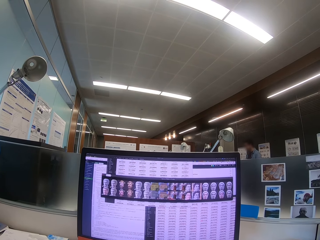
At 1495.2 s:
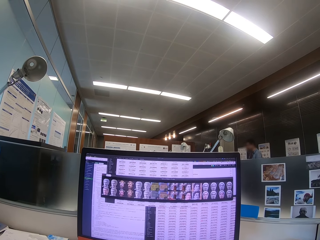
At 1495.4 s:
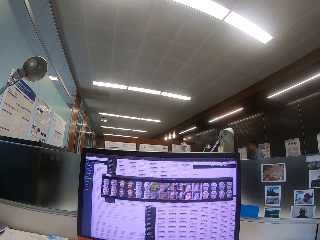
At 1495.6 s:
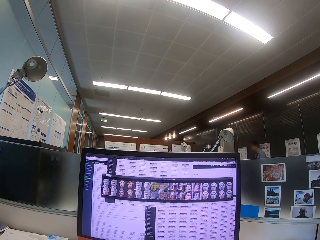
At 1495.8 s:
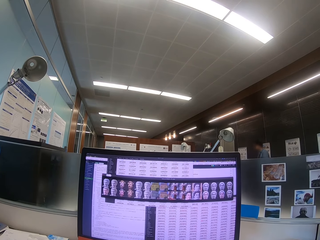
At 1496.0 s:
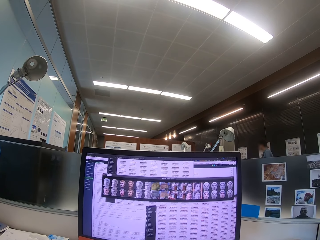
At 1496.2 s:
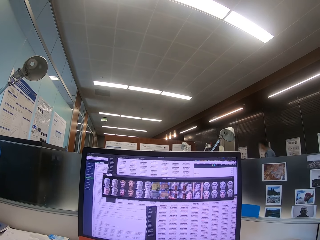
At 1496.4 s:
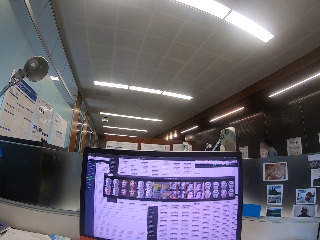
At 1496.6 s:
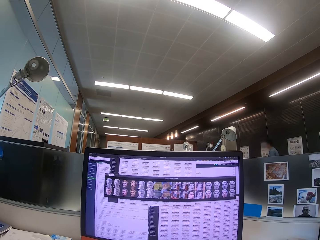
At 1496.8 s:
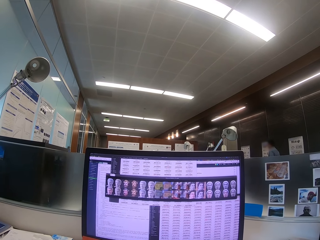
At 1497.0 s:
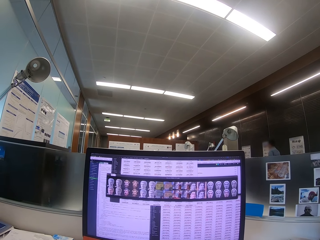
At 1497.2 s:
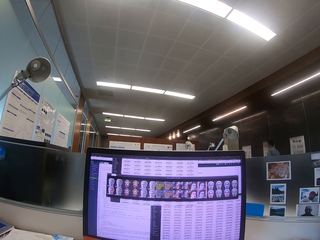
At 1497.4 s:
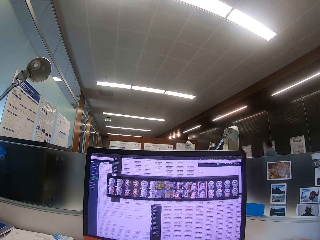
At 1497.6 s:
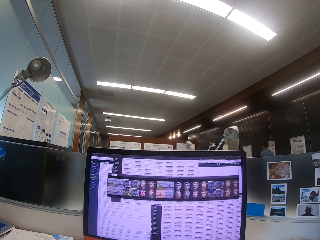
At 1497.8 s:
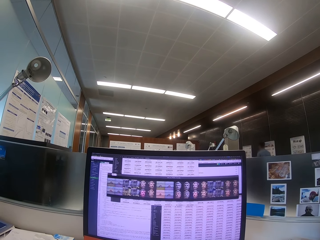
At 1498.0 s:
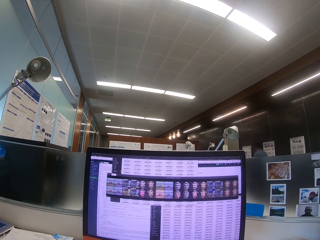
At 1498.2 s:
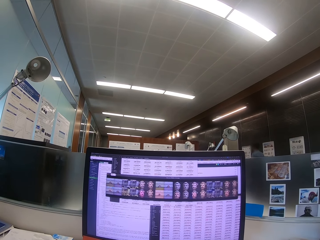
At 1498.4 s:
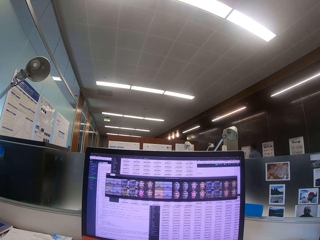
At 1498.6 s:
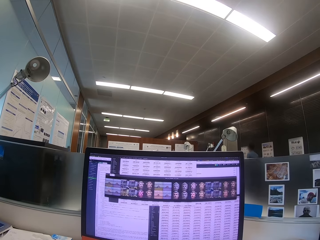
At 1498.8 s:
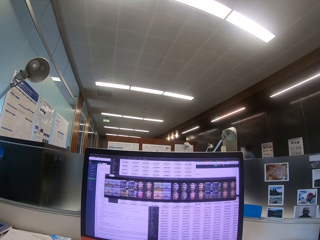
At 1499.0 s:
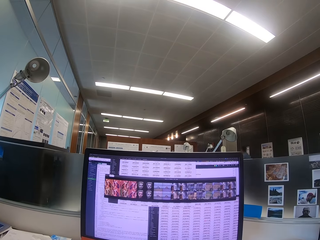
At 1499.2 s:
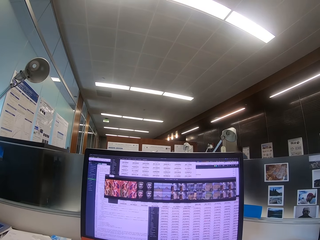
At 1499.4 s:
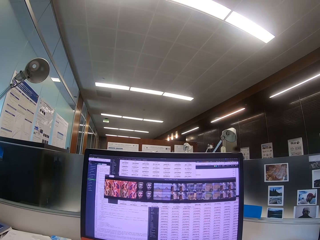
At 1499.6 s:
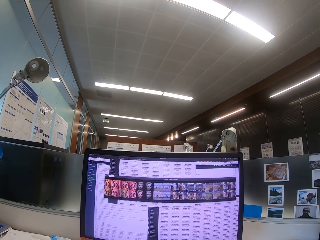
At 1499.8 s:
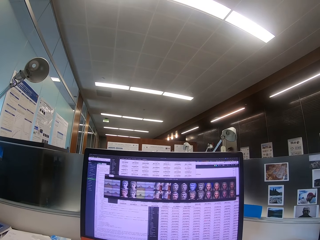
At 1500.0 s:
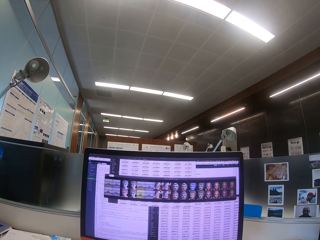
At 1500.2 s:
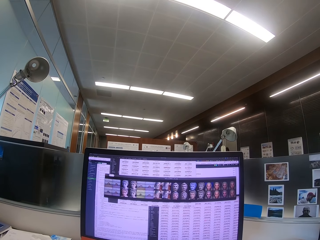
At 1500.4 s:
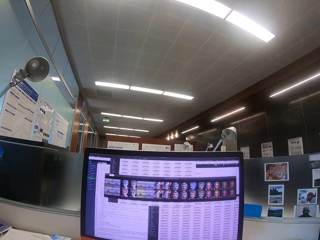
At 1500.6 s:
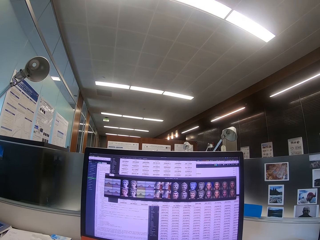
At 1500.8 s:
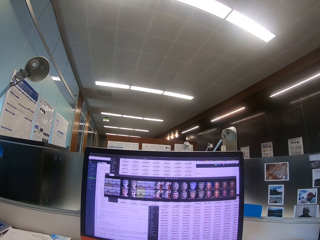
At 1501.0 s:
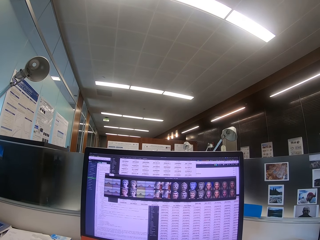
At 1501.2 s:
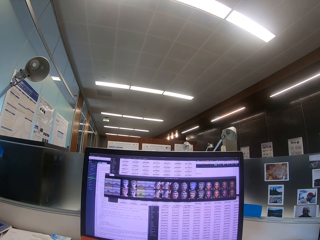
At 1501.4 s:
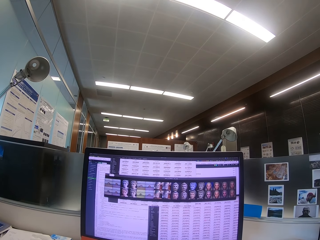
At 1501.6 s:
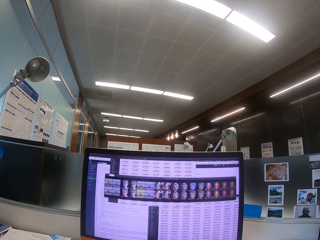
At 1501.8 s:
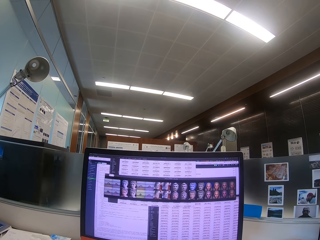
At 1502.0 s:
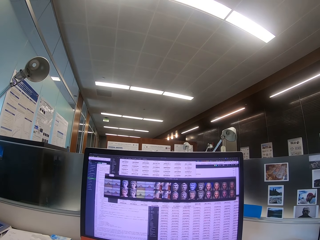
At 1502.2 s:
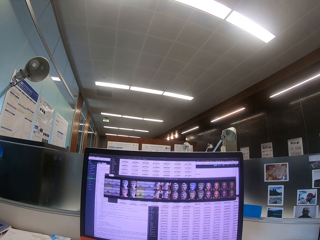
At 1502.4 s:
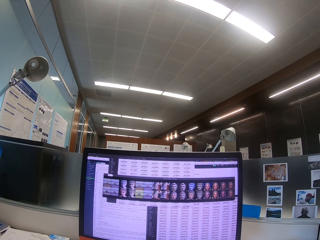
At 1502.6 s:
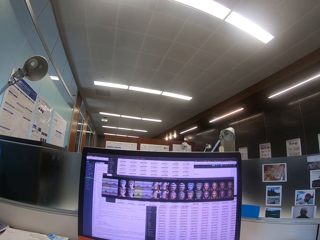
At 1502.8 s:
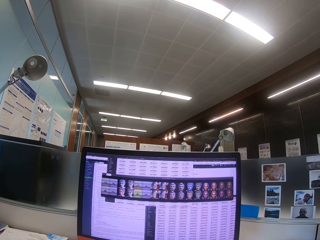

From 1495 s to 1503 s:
A man walks in the office. The camera wearer uses the computer.

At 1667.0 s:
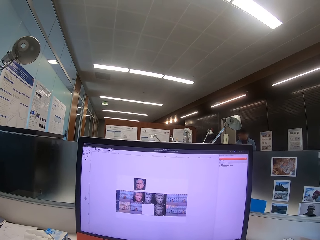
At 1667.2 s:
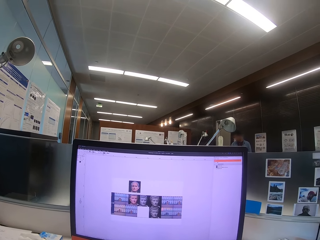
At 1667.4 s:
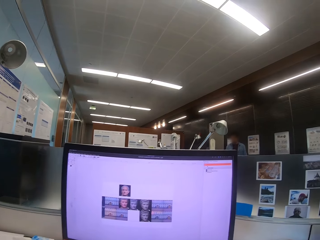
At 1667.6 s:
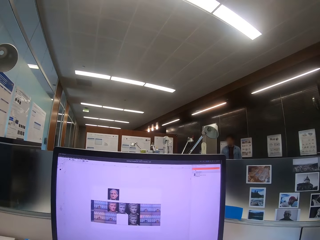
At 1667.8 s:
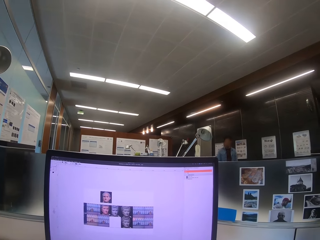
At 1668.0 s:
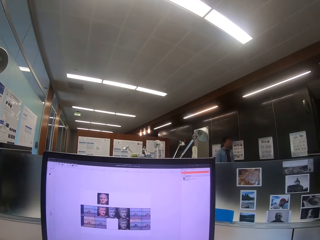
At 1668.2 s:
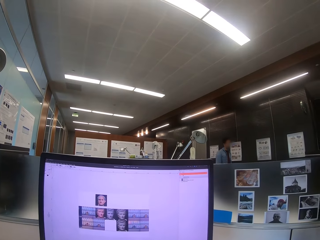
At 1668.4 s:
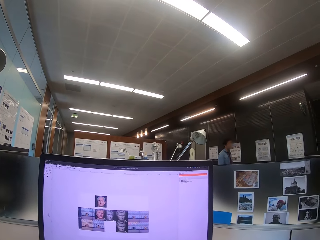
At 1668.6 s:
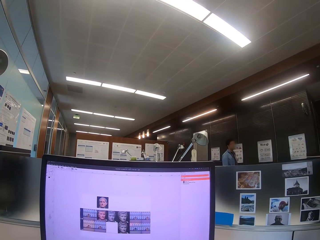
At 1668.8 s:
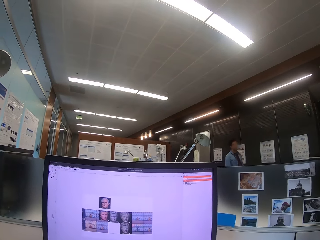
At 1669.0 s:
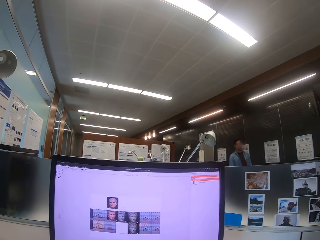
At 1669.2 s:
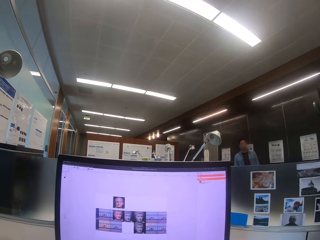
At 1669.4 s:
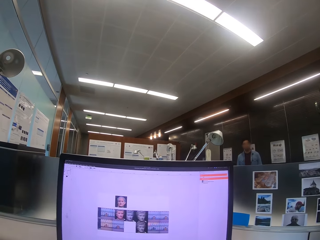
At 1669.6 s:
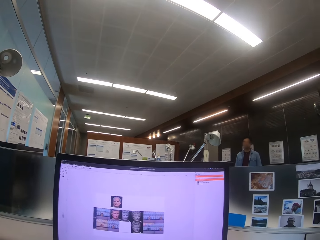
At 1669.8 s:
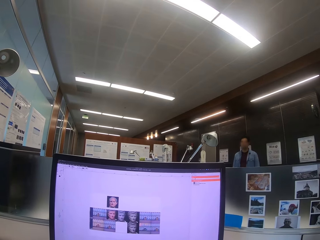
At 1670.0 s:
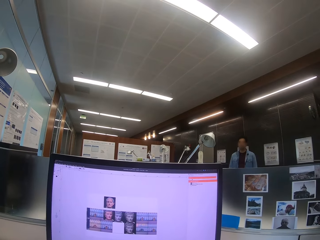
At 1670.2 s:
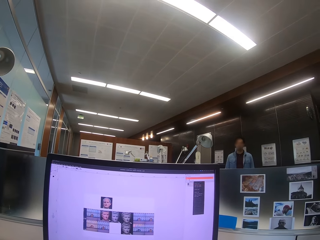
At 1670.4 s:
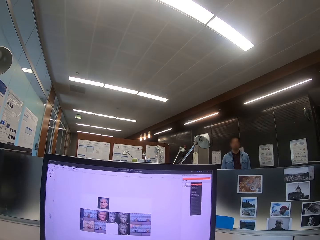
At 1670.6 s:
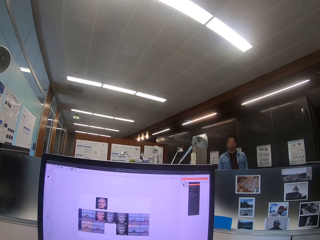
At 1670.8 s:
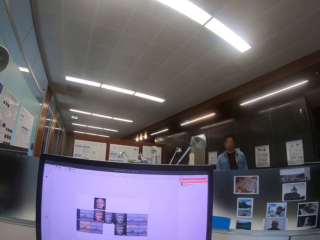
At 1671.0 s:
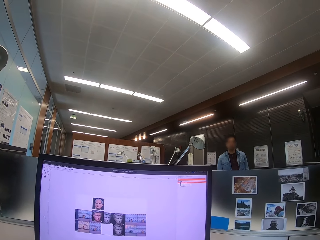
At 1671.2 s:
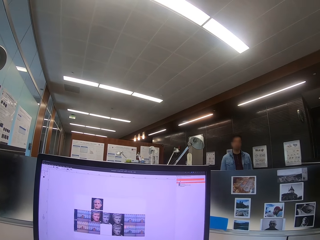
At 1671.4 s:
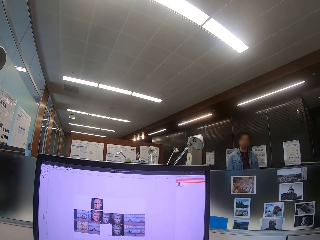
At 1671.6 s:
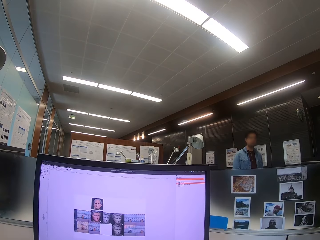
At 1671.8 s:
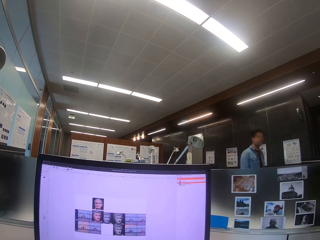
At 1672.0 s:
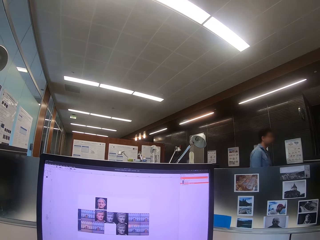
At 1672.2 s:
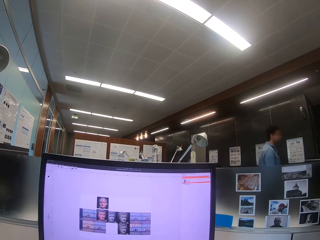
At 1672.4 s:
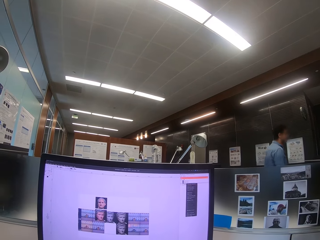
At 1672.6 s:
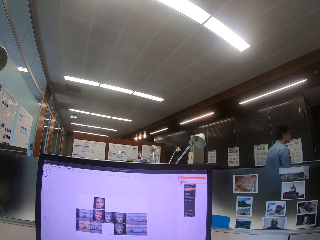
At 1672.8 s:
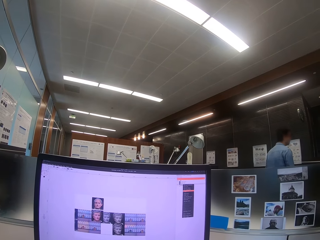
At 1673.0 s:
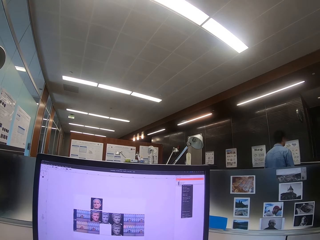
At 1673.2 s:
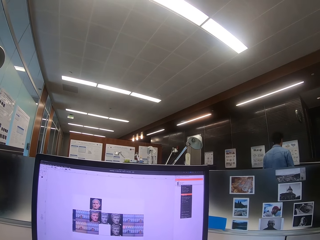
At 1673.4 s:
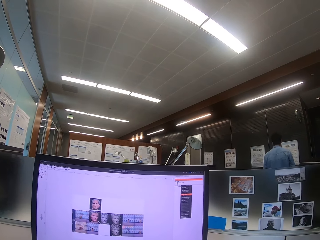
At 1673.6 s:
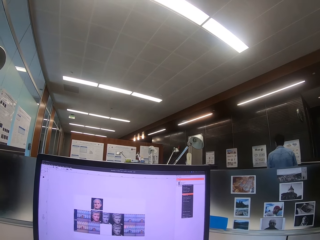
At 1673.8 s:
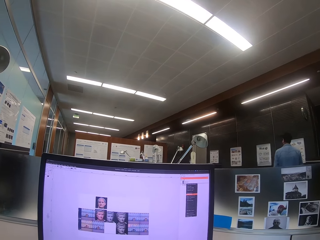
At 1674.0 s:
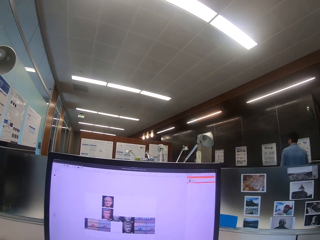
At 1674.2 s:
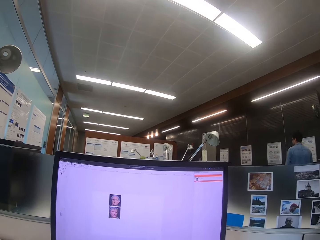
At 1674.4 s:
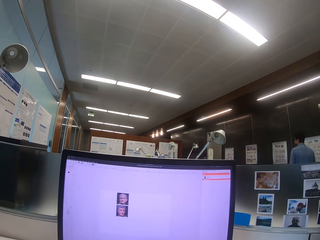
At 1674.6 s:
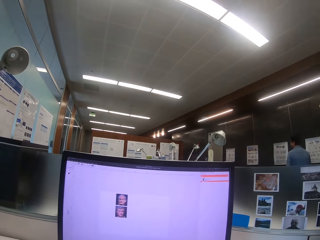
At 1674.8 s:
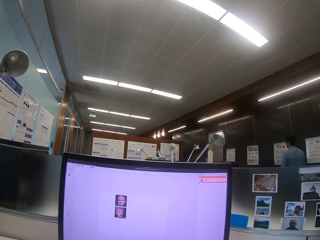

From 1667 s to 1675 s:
A man walks around the office. The camera wearer uses a computer.

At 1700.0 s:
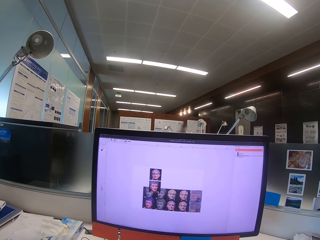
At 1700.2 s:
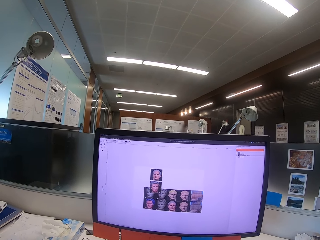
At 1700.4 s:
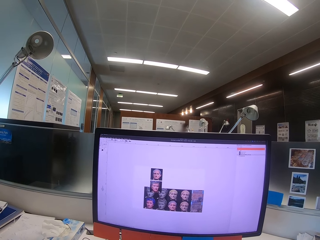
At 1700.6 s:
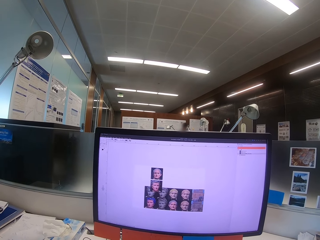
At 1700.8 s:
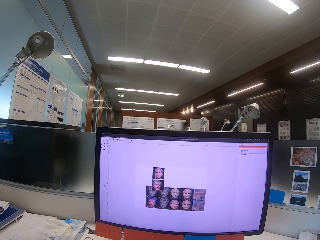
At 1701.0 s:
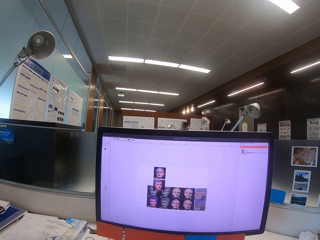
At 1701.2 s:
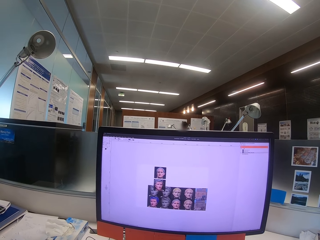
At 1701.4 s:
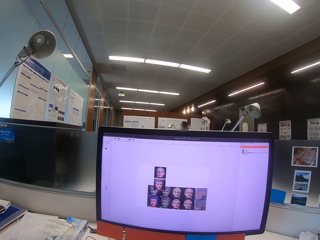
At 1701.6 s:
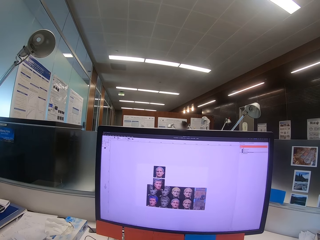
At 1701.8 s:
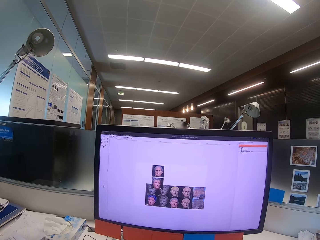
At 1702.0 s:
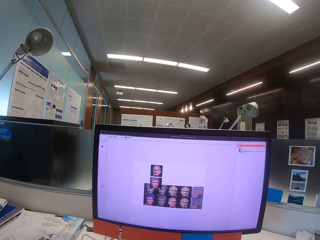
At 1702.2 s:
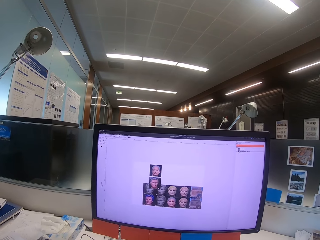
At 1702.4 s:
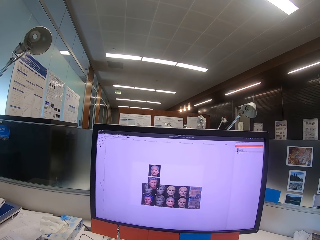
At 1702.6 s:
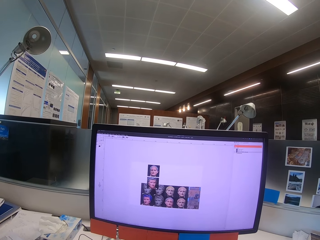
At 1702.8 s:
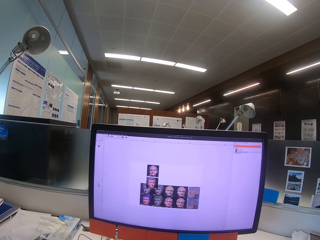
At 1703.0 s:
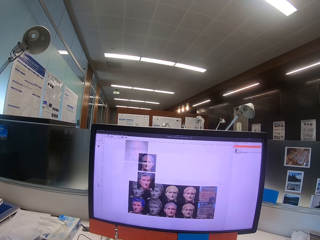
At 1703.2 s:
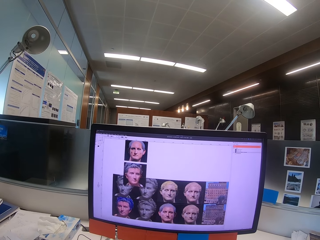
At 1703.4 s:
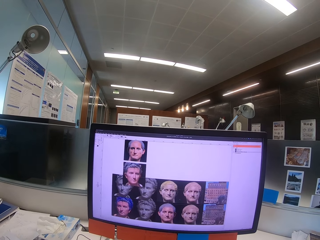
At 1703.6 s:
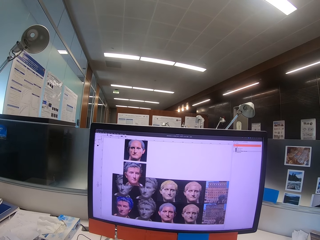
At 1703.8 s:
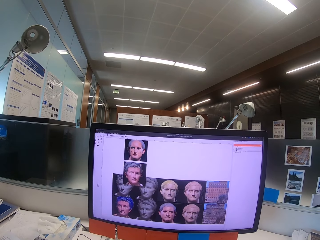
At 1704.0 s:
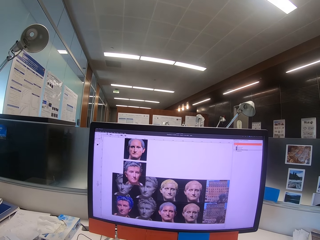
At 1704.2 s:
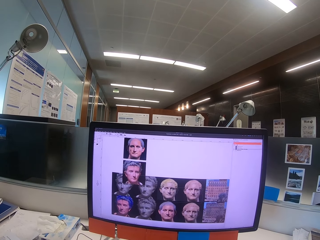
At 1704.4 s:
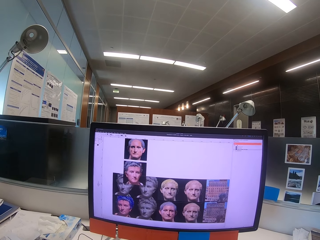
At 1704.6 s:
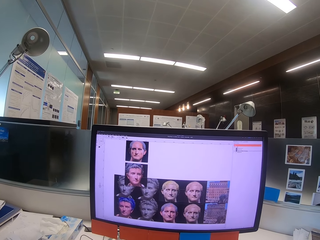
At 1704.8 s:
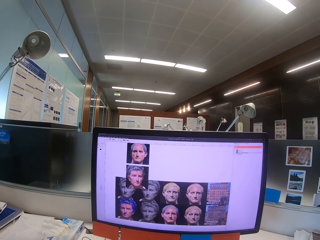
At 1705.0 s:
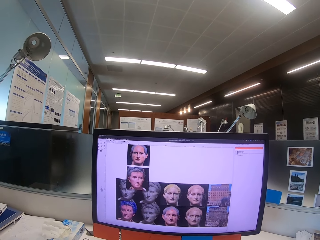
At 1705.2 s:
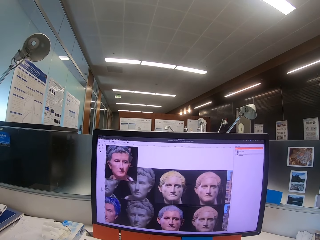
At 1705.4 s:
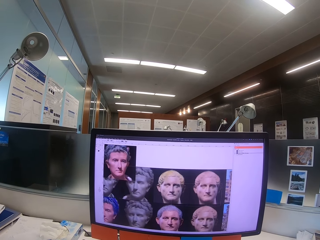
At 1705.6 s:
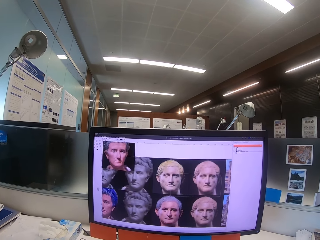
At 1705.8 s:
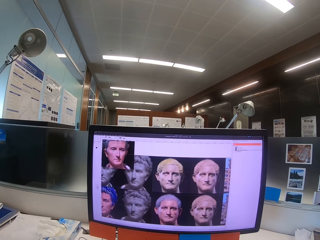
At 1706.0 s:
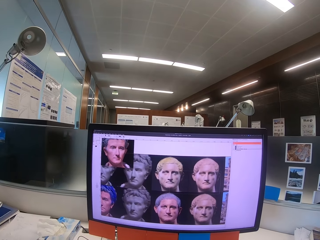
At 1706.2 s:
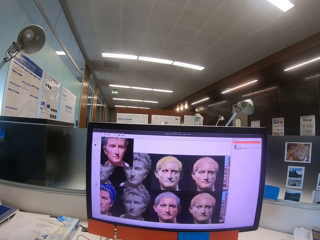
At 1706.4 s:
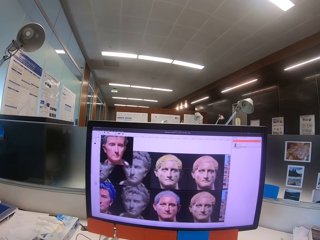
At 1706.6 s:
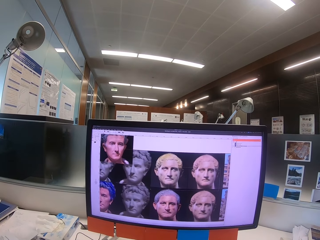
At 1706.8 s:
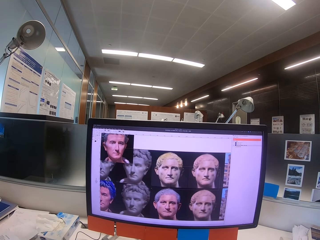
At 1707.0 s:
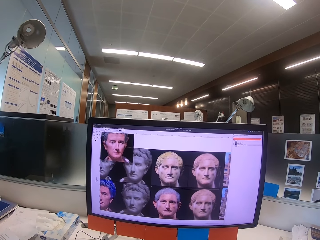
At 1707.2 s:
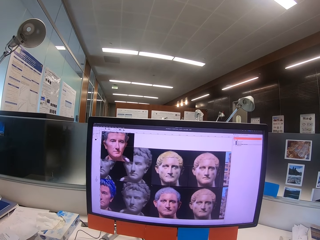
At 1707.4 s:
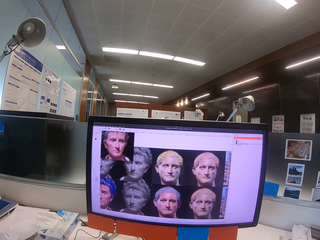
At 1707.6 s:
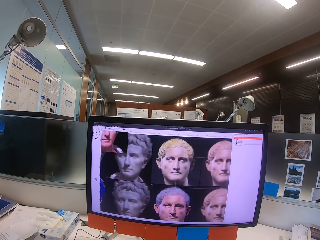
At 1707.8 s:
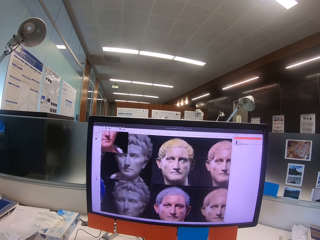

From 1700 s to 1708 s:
A man sits down. The camera wearer uses a computer.
